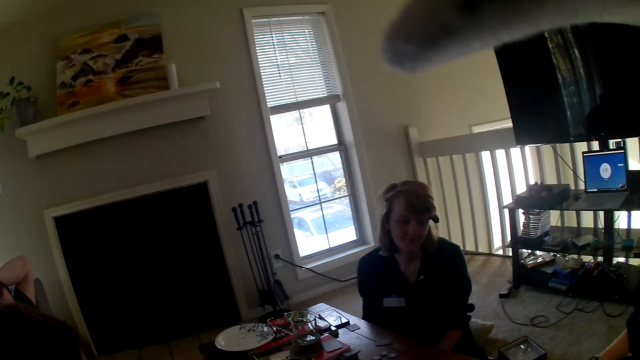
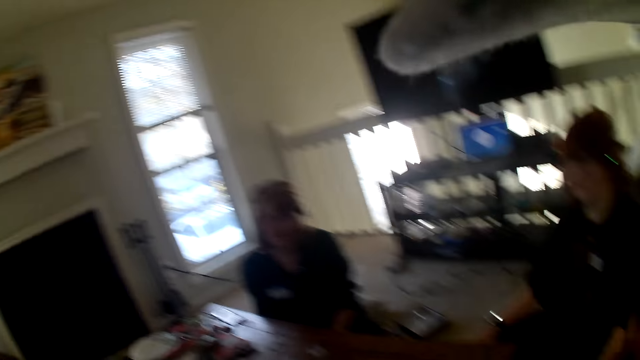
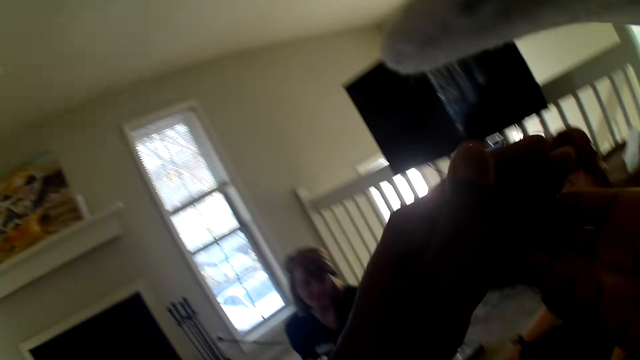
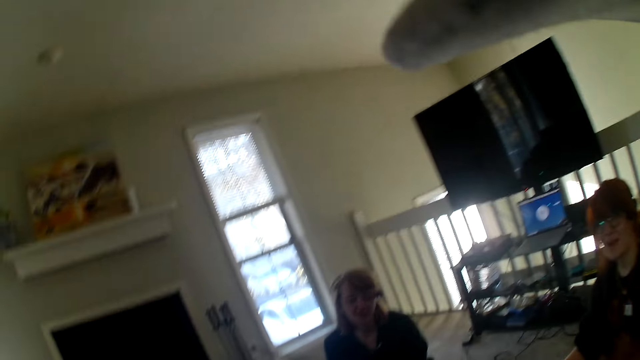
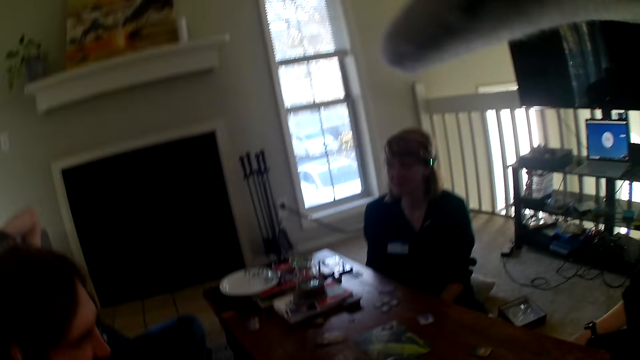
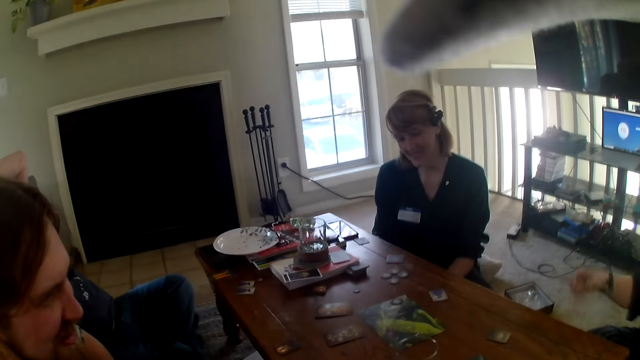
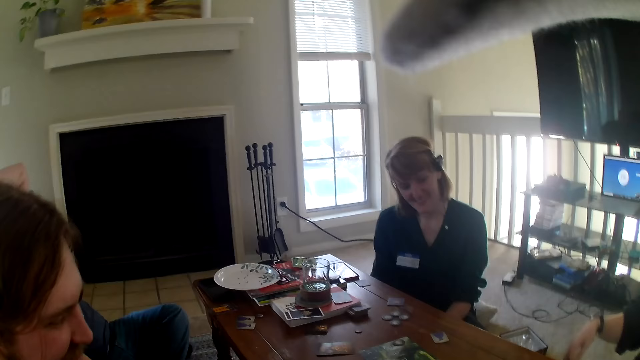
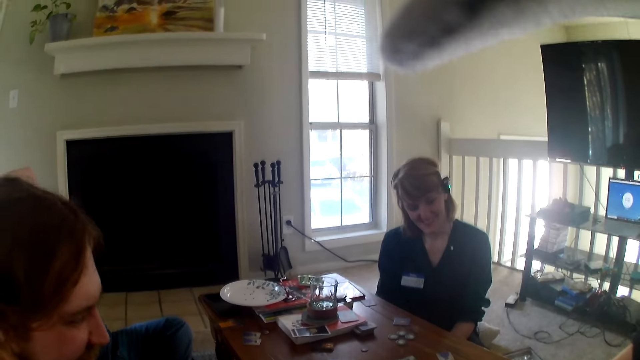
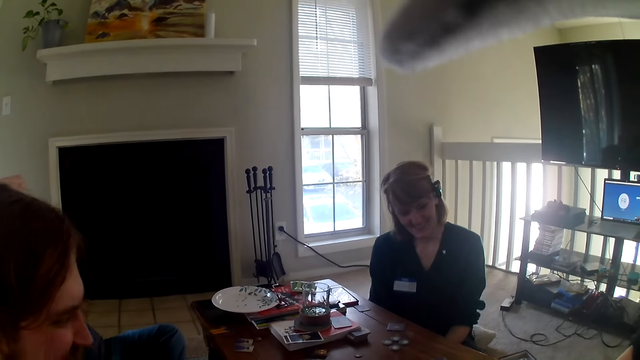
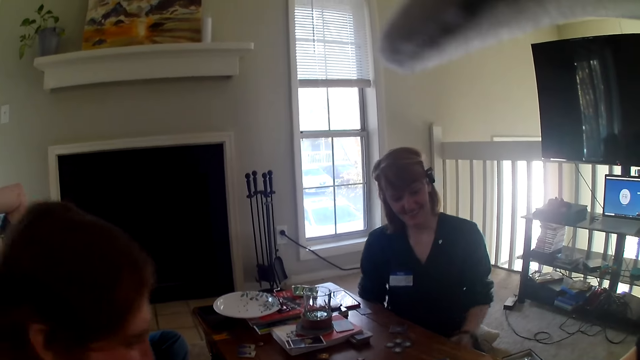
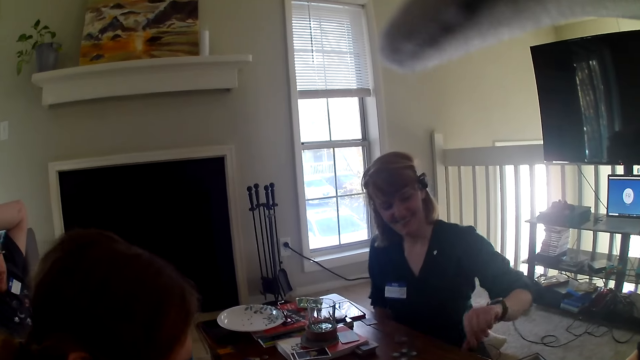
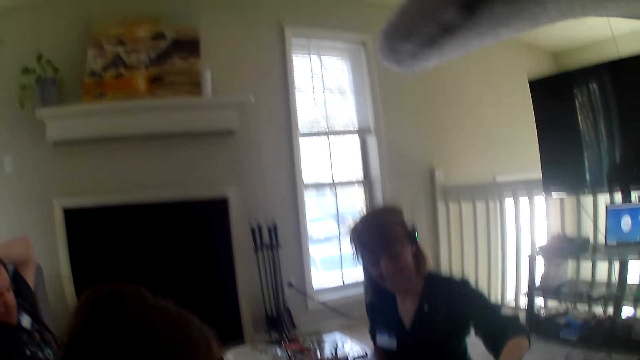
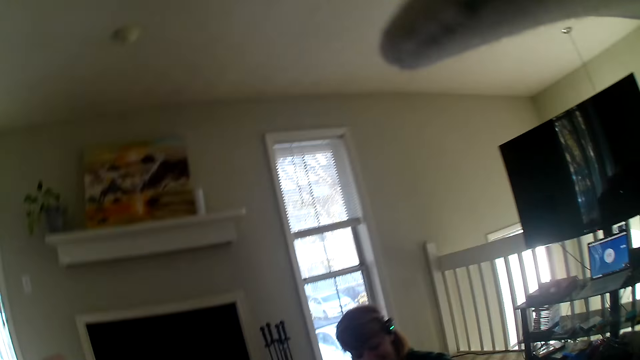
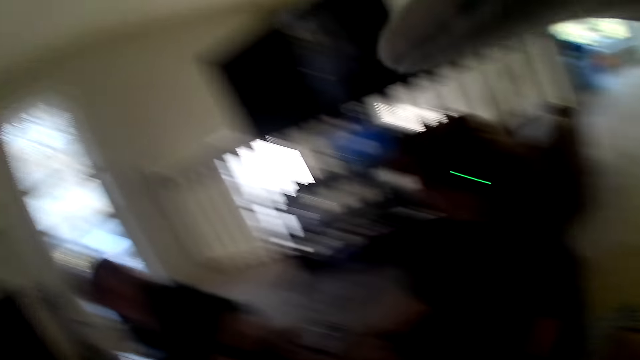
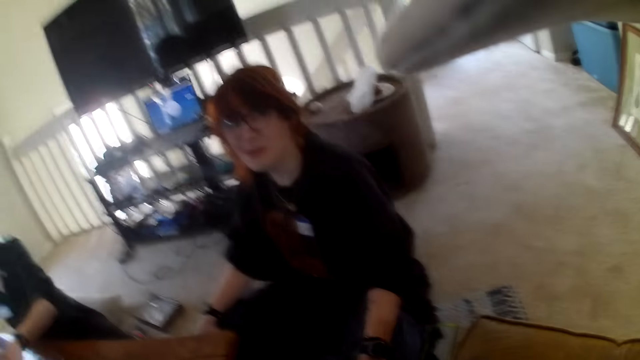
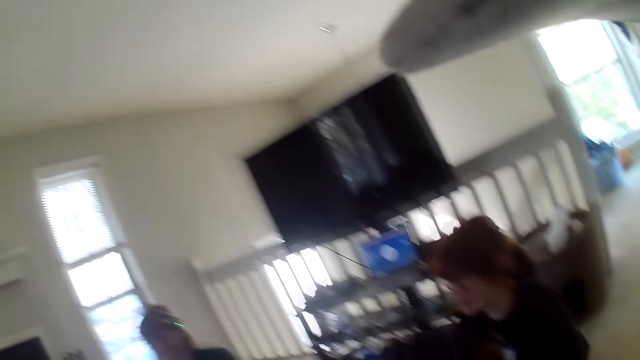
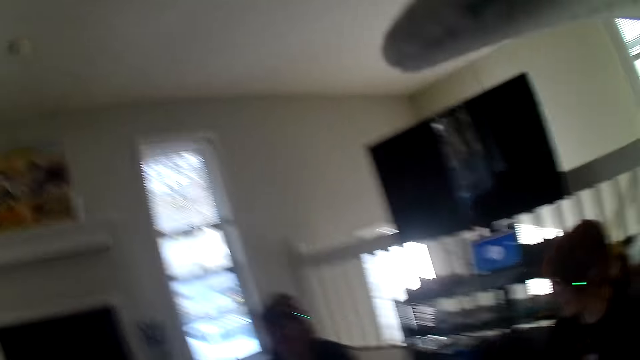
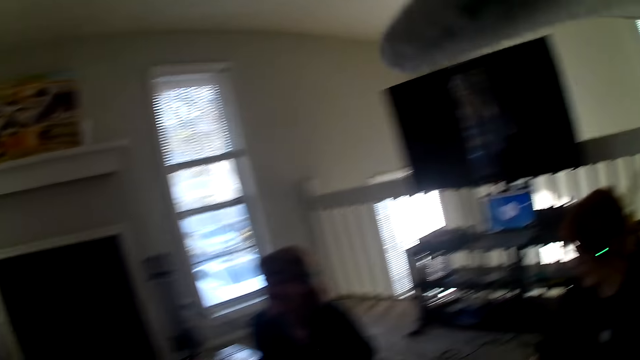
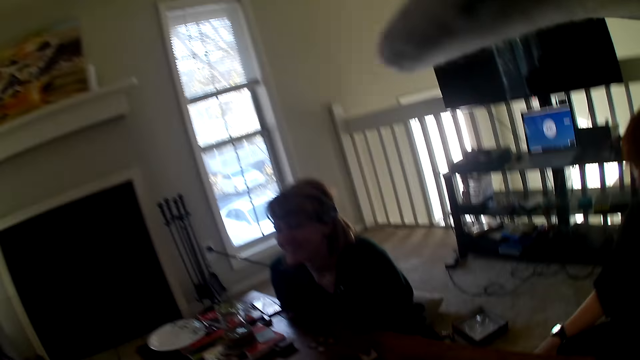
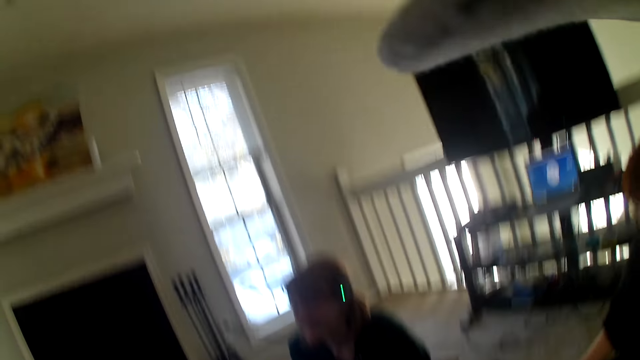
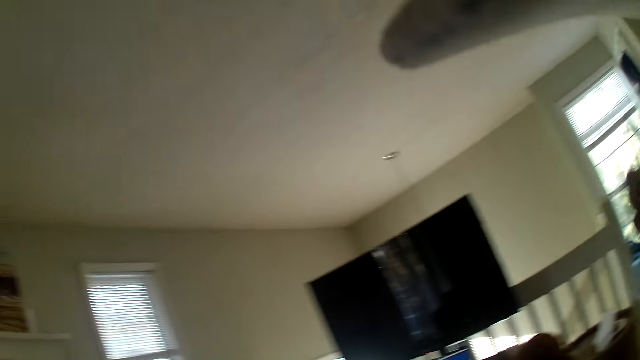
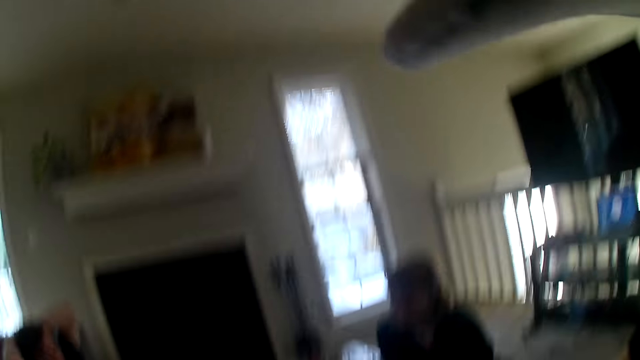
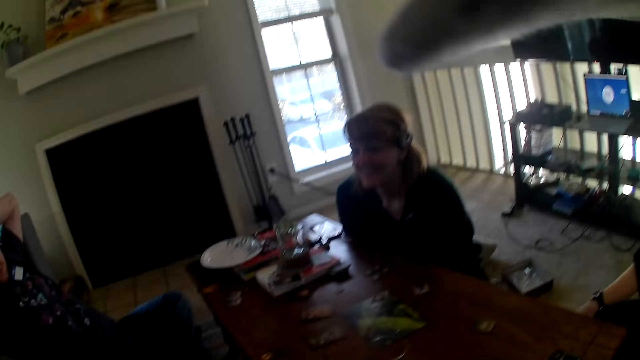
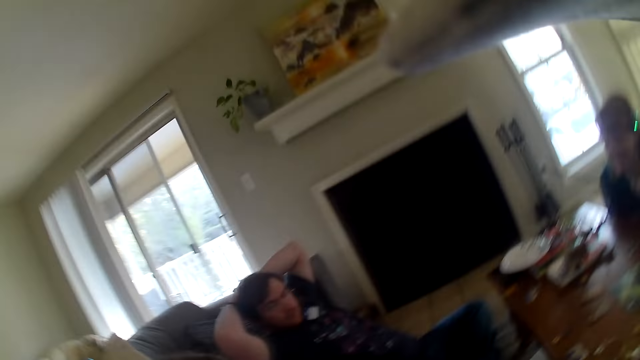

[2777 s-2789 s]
The camera wearer raises his hands. A woman looks at someone. Another woman gestures. A person touches the table. The camera wearer looks around the room.

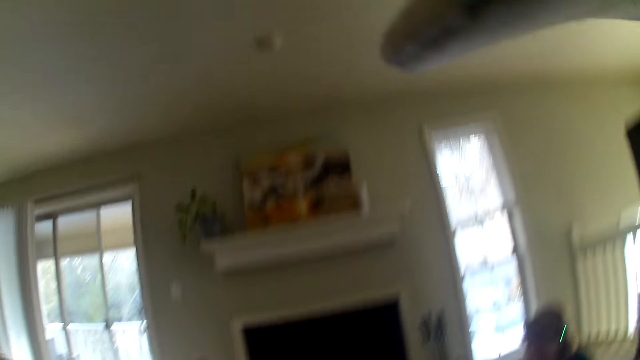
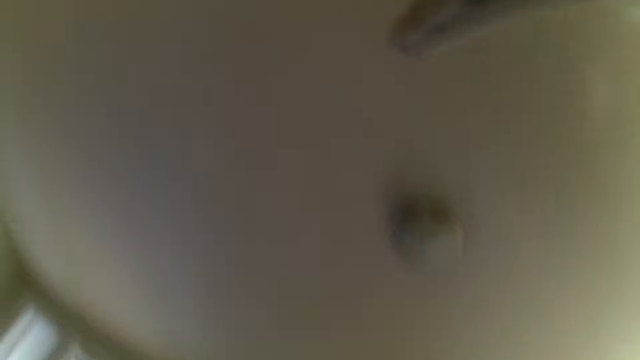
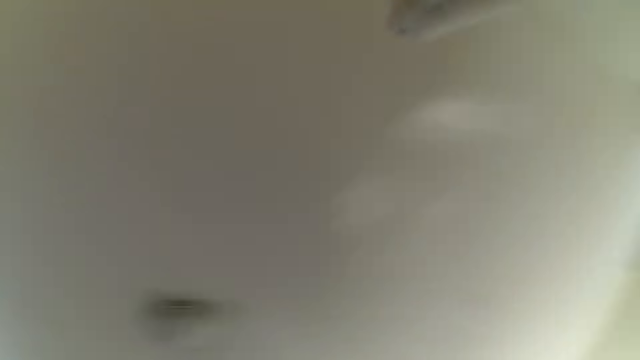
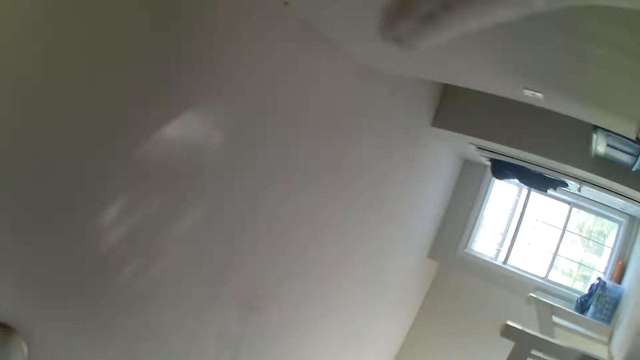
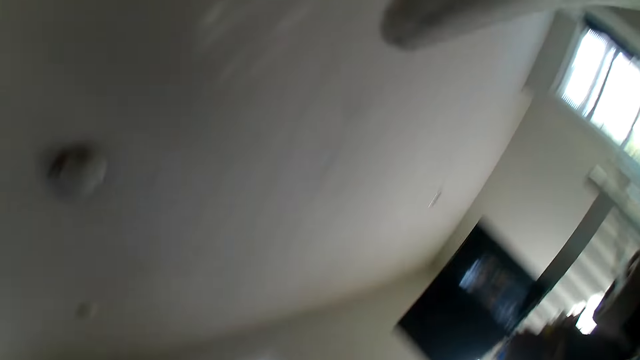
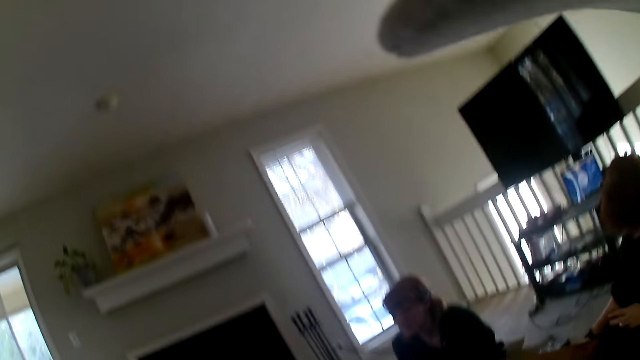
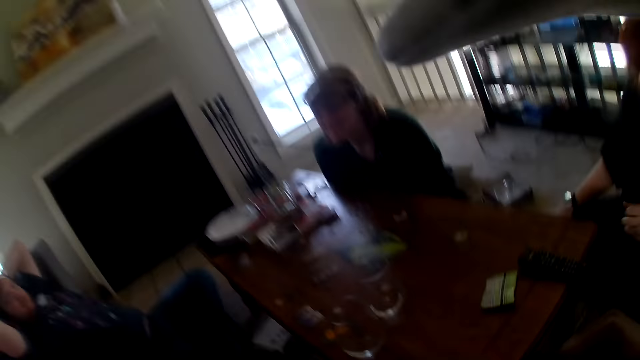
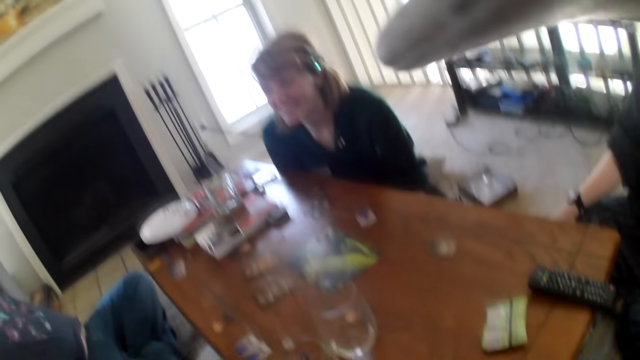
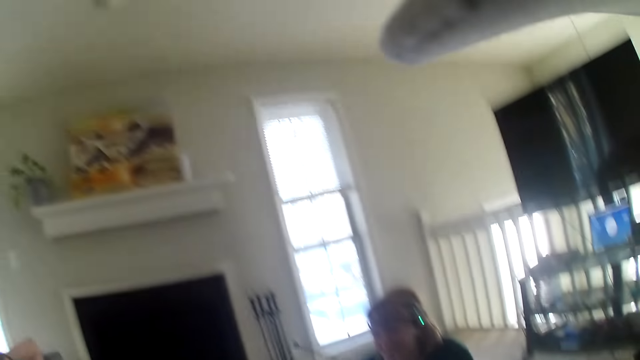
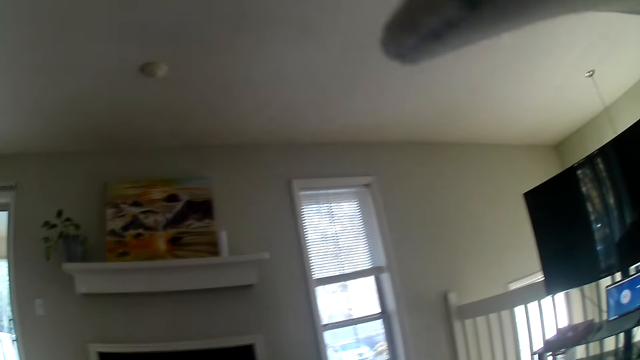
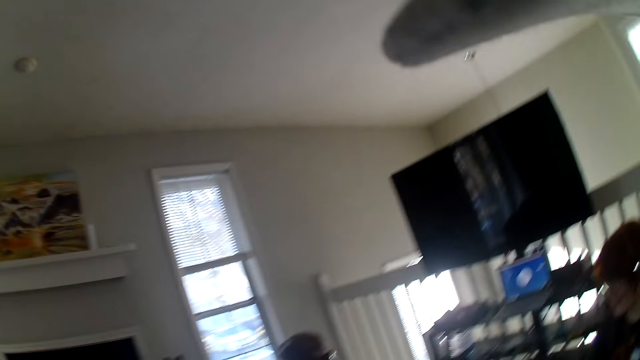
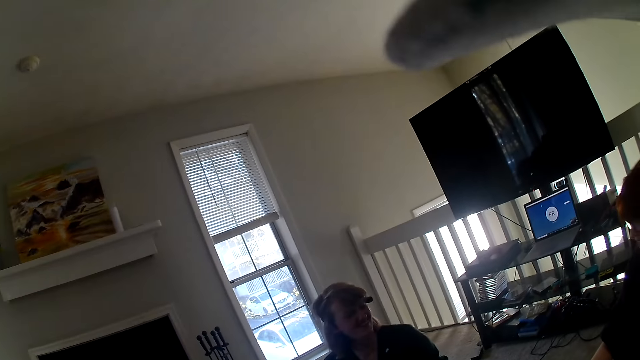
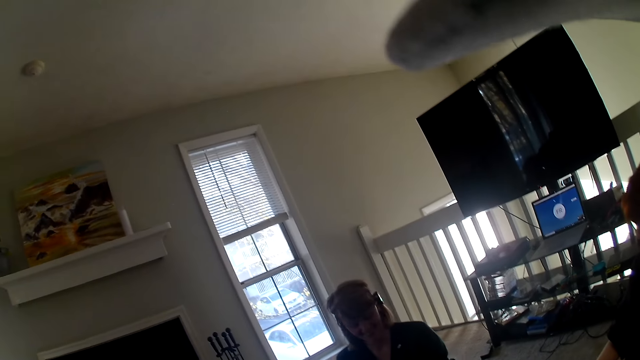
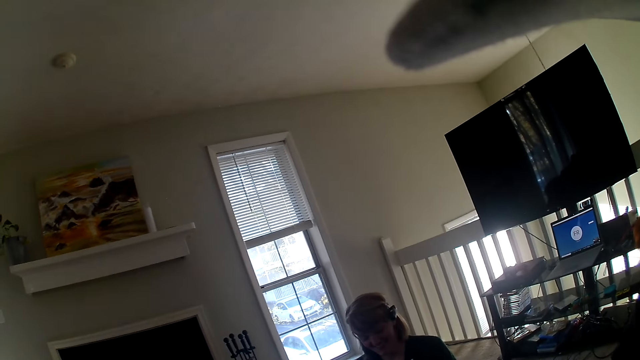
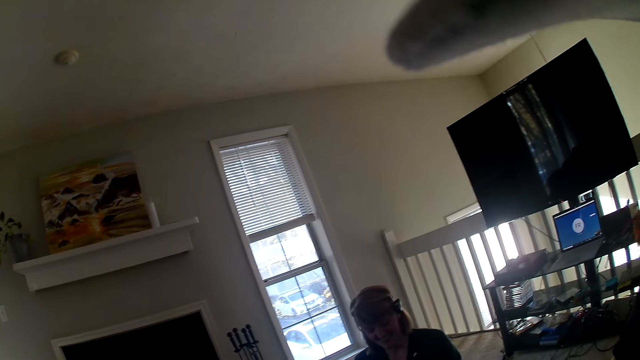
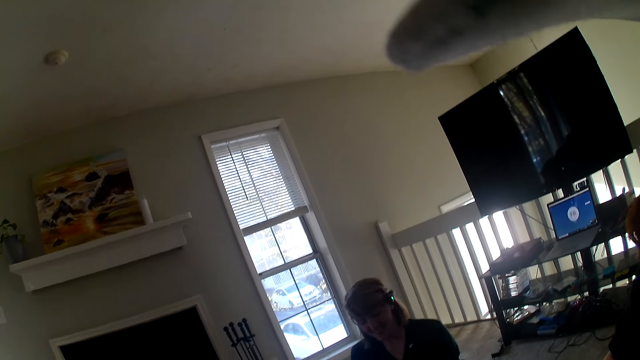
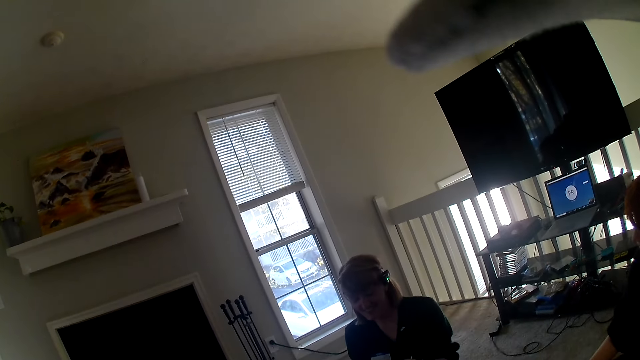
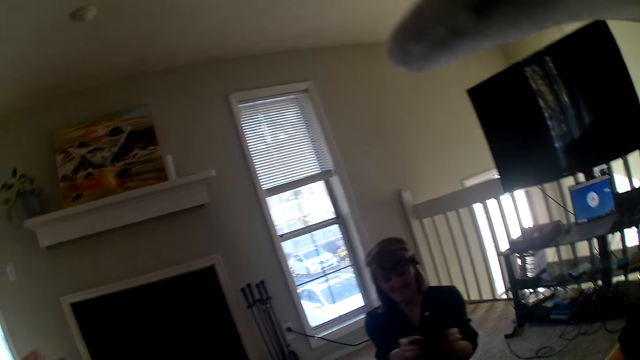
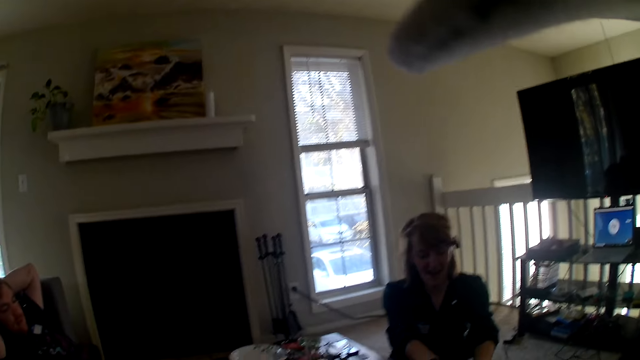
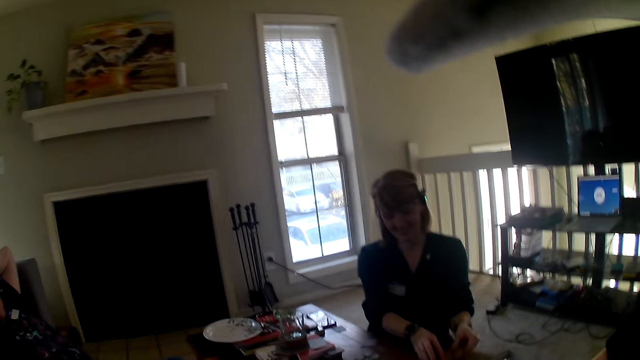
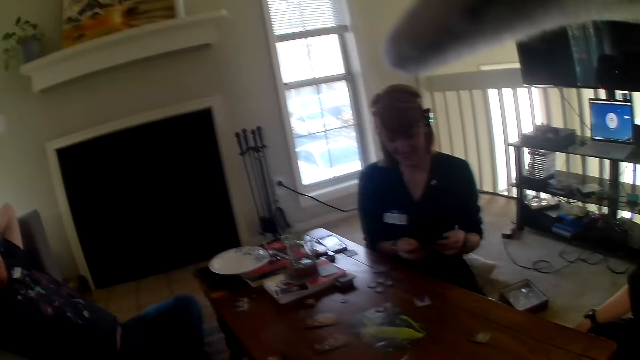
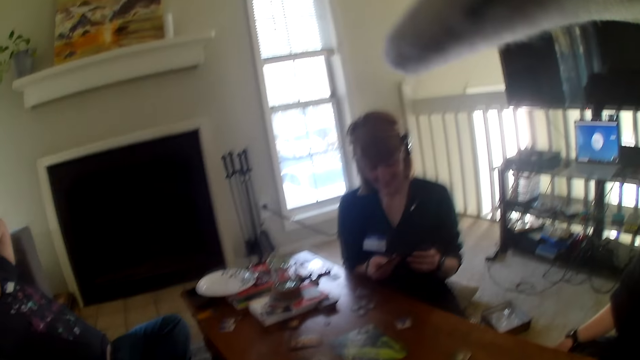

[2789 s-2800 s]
A person shuffles the cards in her hands.
